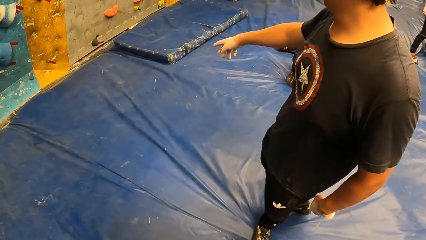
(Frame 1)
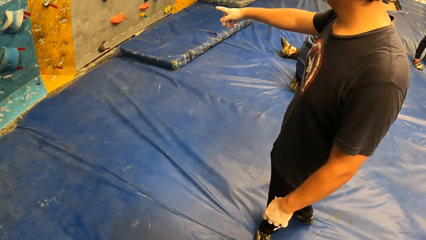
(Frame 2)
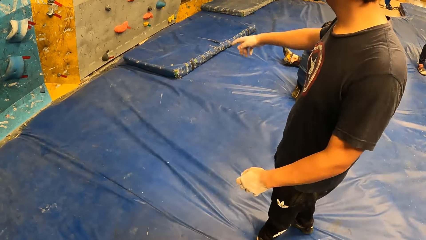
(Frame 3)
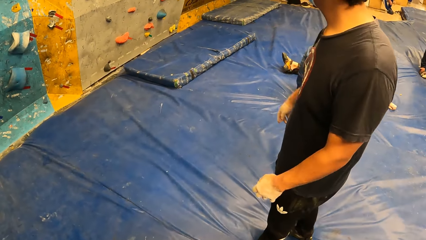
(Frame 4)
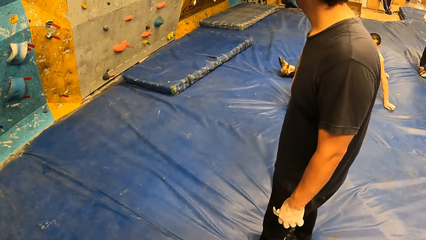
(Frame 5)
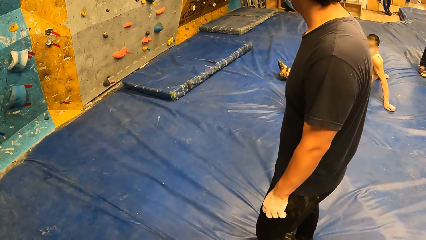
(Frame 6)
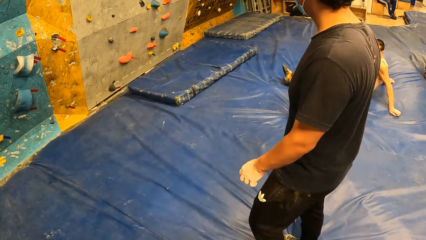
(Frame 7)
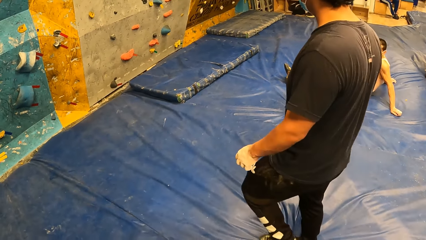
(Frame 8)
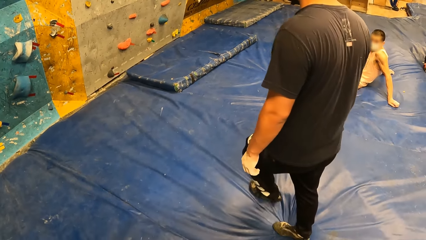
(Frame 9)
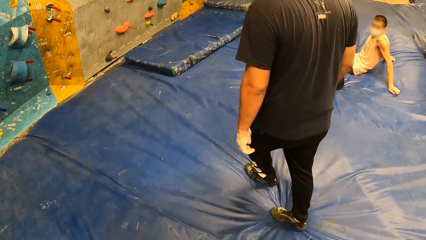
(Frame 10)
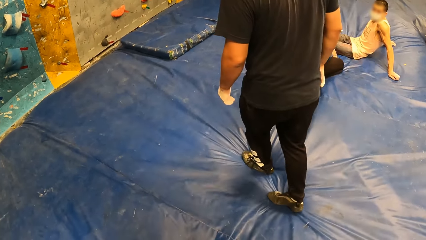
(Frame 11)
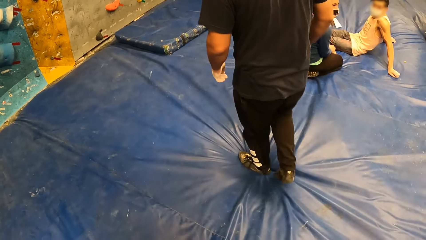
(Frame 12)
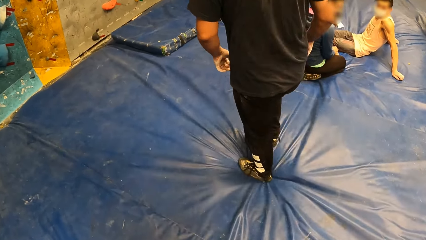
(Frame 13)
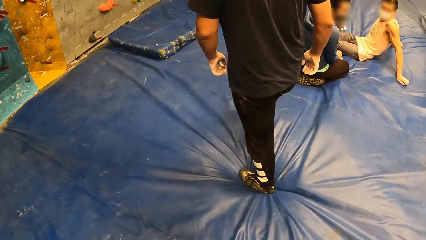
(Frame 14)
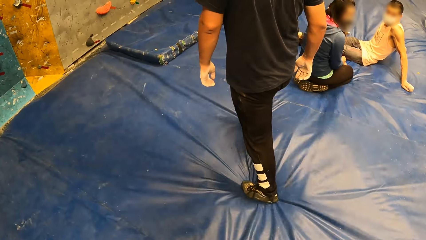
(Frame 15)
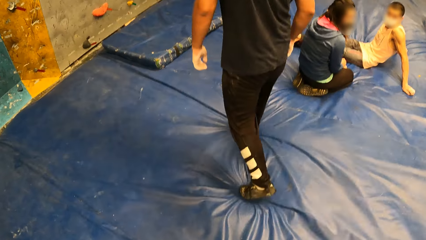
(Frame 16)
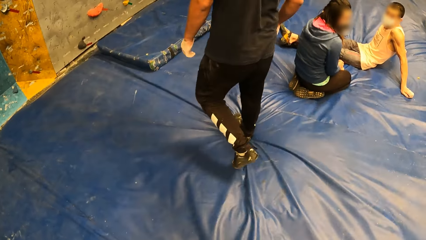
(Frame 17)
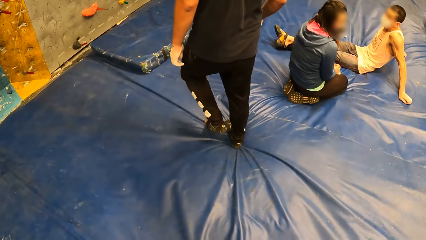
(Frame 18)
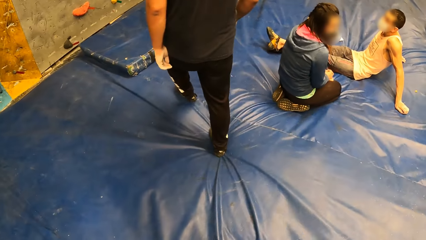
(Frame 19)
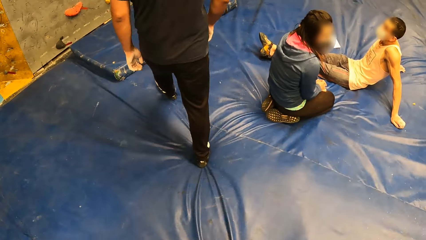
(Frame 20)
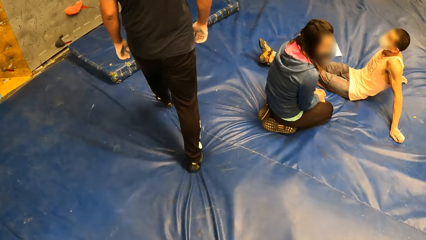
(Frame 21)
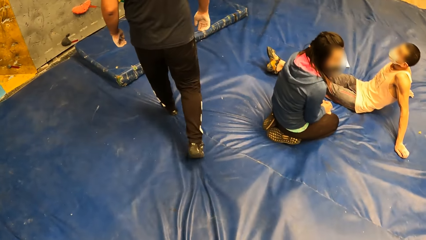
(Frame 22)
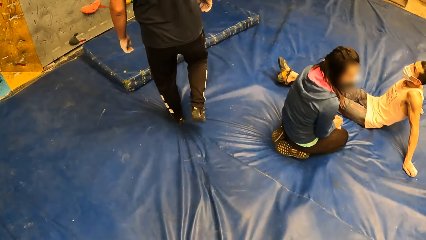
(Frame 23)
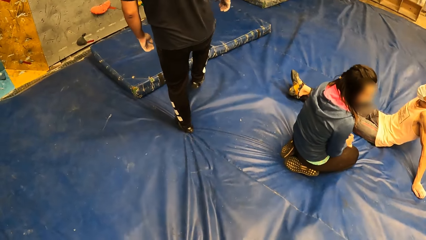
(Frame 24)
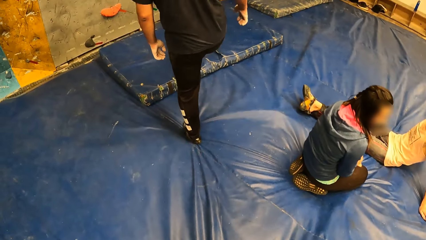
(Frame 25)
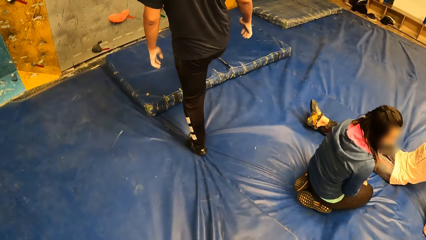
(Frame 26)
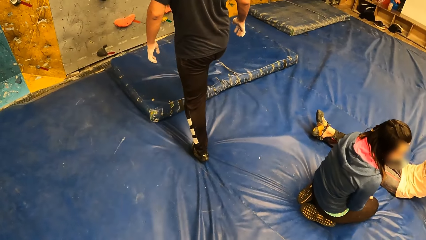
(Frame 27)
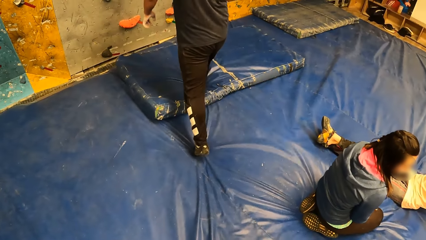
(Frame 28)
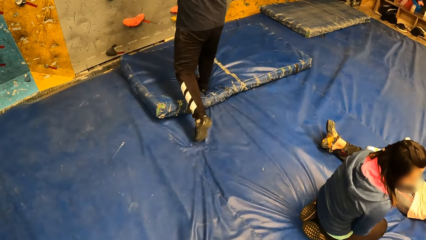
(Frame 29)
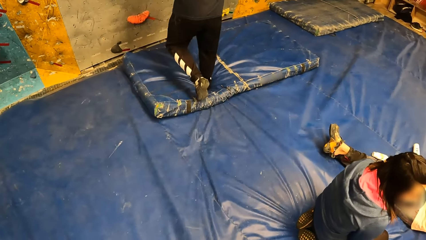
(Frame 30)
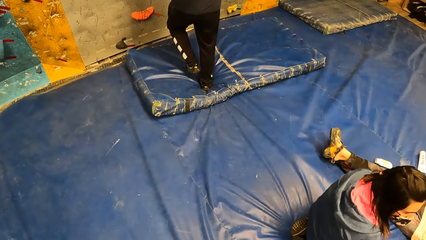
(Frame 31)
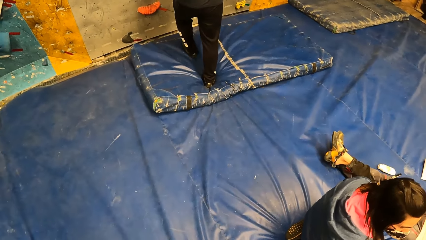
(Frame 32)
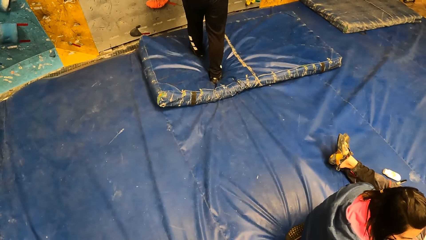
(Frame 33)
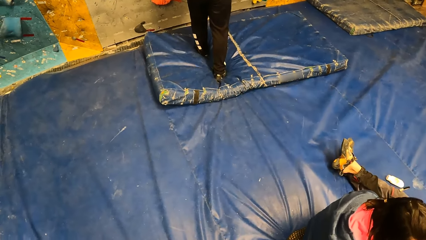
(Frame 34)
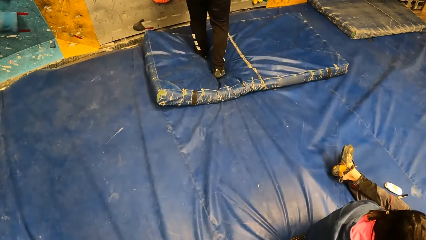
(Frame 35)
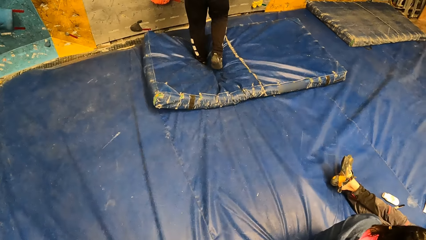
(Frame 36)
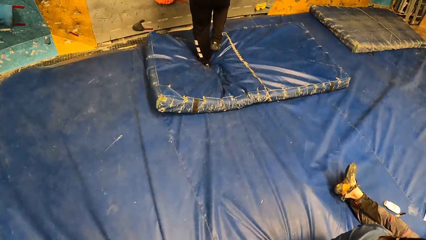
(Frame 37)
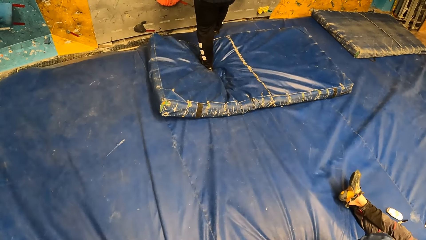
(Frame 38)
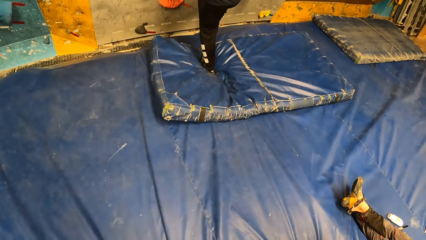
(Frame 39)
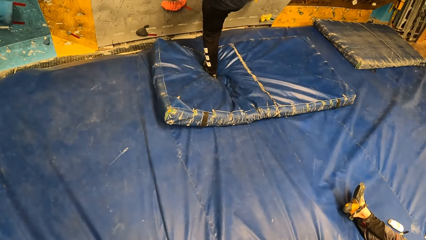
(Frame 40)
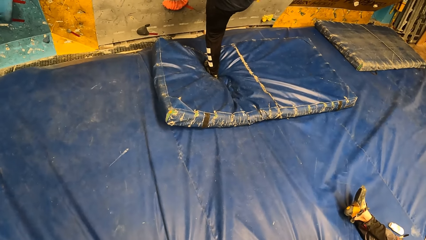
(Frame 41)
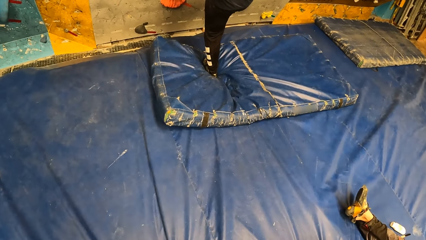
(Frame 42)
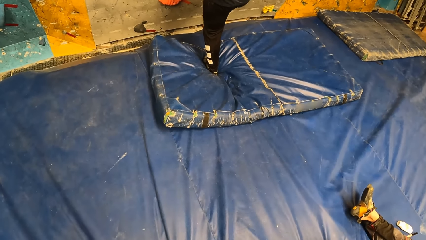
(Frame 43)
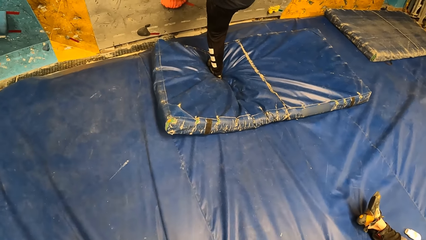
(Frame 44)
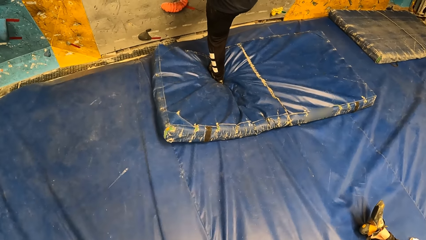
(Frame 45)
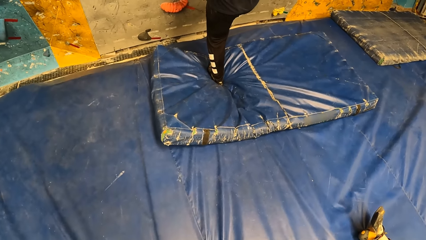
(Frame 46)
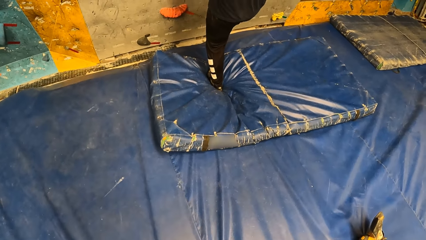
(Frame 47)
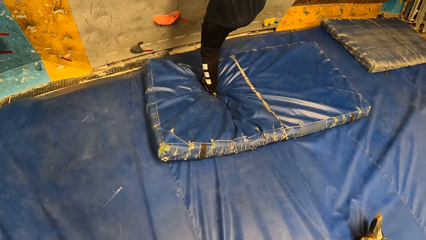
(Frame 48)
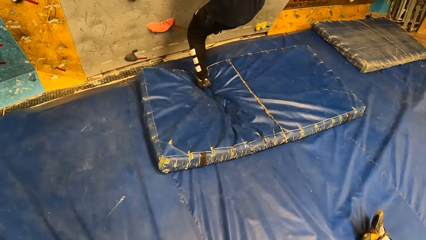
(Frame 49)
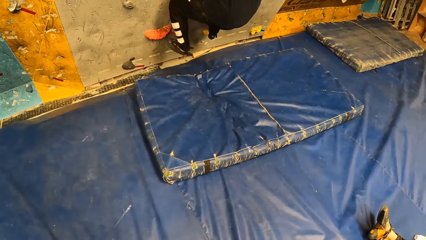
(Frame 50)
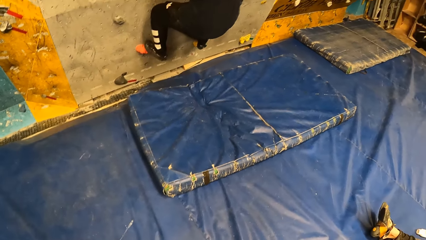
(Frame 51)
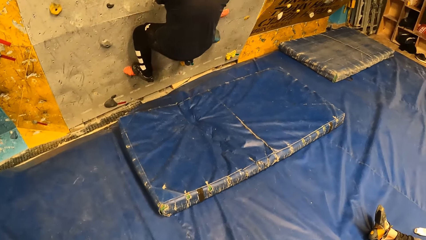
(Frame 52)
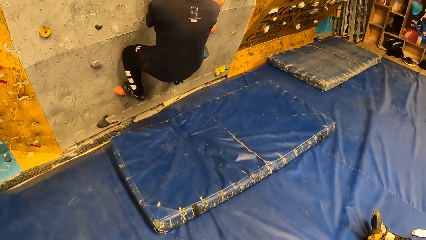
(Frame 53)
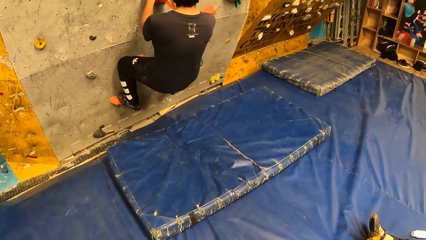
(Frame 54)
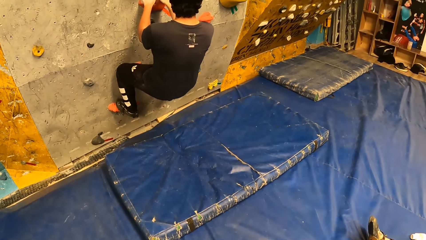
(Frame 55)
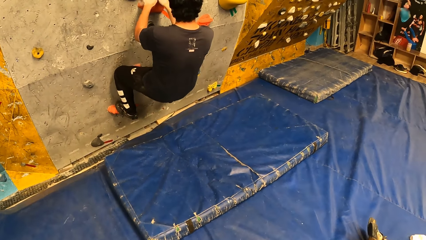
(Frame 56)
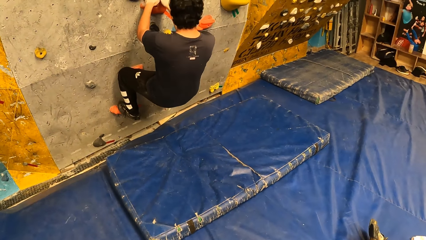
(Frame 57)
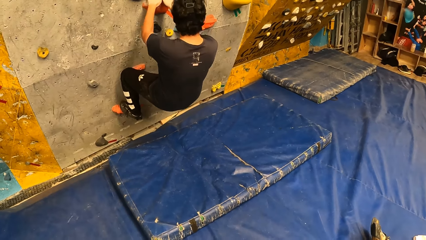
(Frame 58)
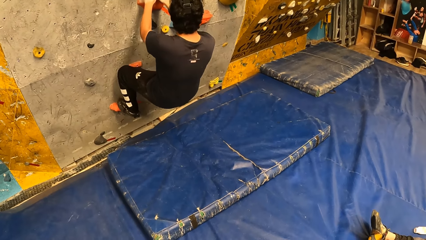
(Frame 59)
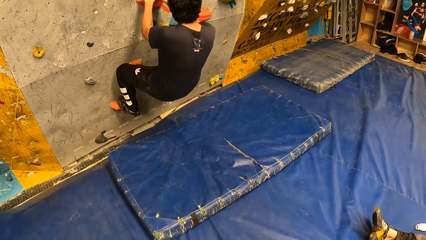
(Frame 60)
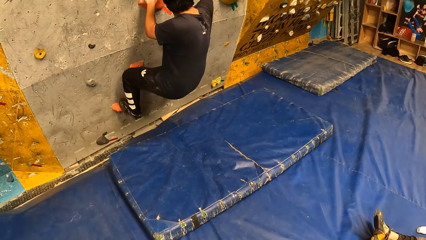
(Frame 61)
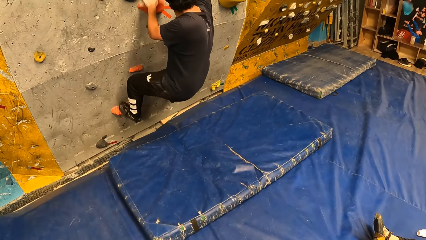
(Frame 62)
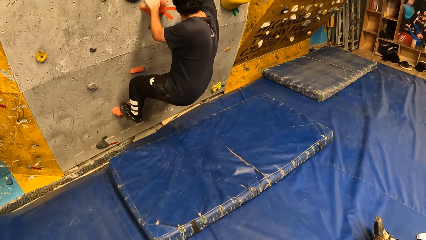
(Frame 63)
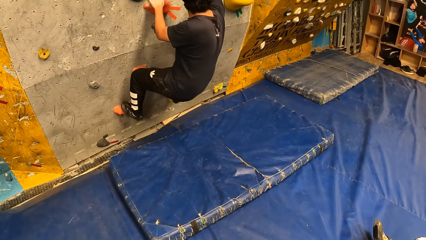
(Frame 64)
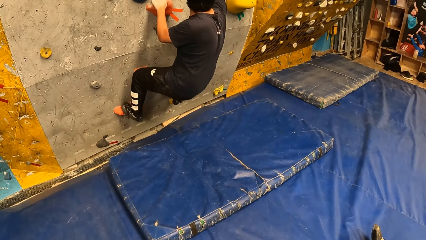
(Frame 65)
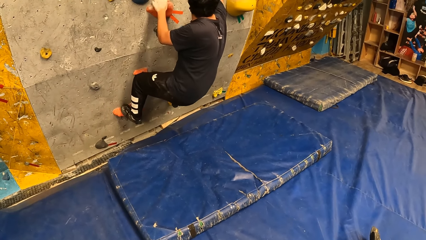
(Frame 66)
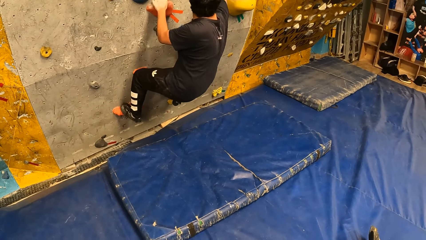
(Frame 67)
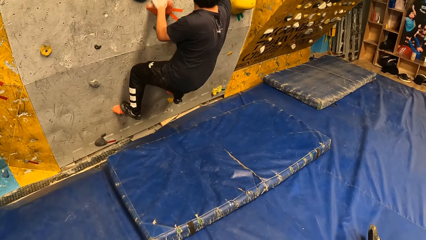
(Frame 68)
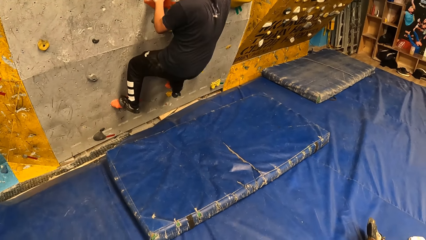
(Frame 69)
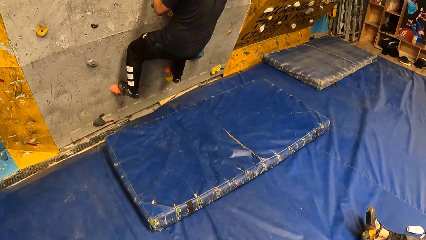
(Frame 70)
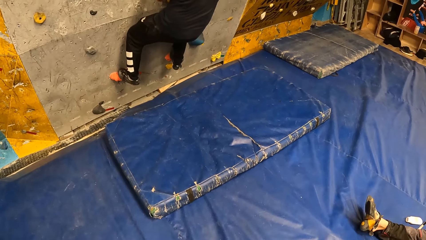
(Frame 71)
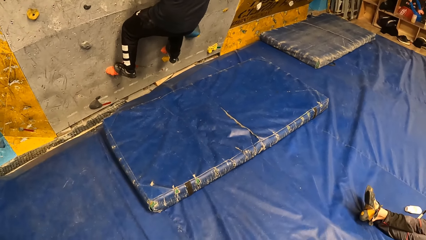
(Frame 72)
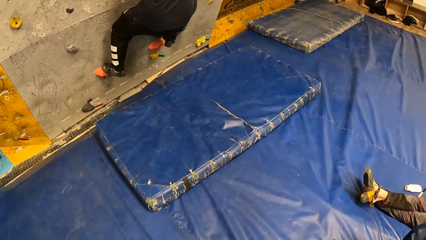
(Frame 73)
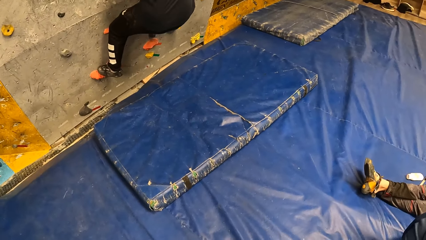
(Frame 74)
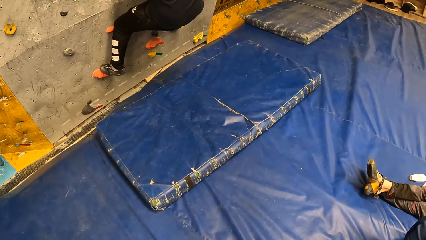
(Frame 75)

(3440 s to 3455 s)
The man points his left finger towards the walk wall. The man walks on the bouncing castle. The man climbs up the walk wall.
